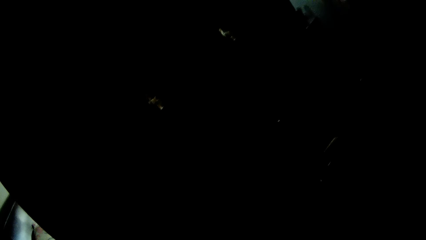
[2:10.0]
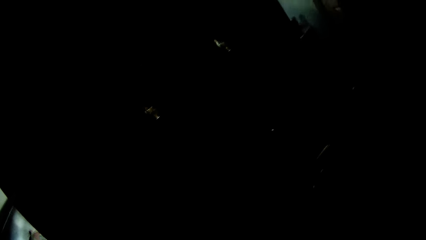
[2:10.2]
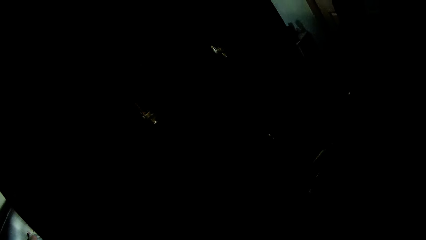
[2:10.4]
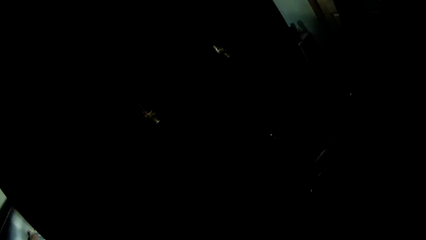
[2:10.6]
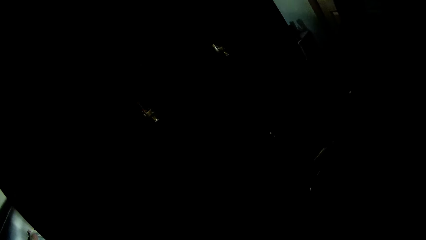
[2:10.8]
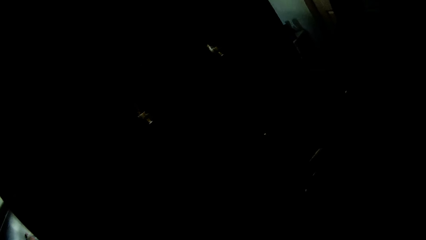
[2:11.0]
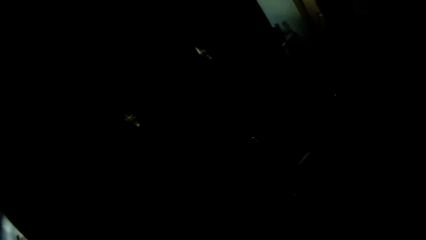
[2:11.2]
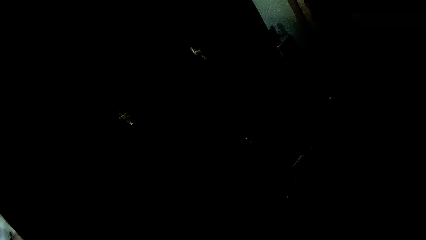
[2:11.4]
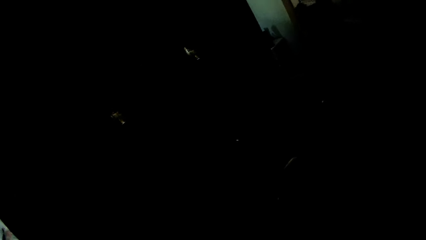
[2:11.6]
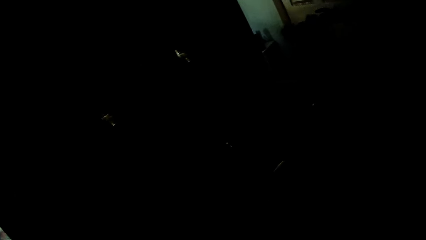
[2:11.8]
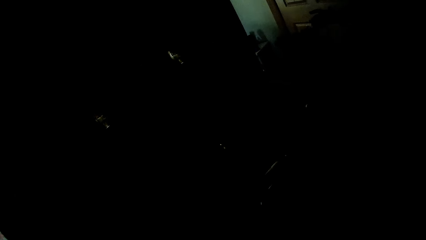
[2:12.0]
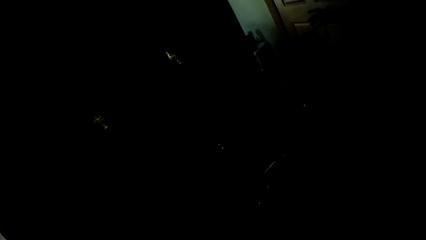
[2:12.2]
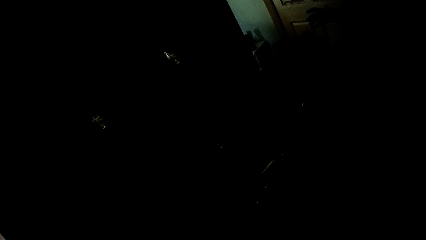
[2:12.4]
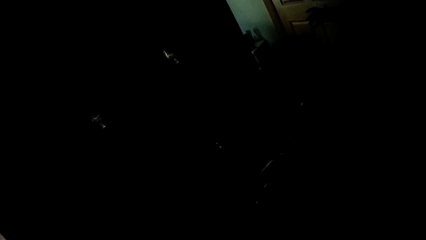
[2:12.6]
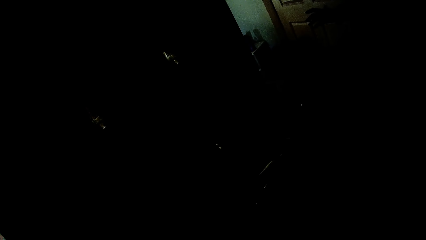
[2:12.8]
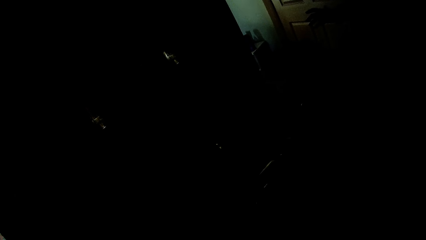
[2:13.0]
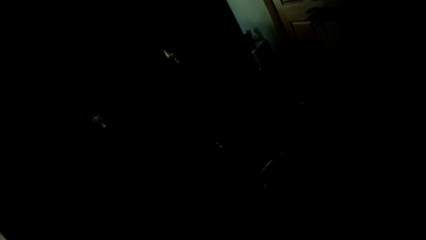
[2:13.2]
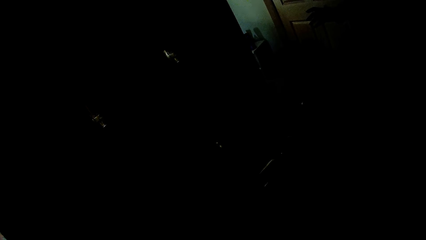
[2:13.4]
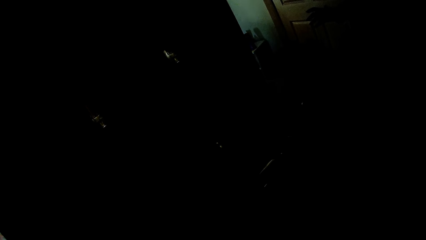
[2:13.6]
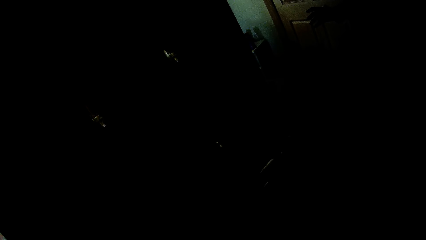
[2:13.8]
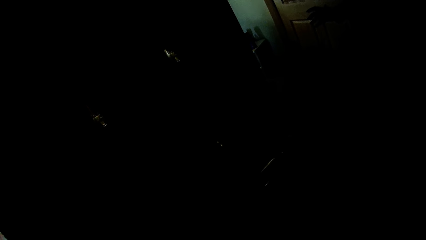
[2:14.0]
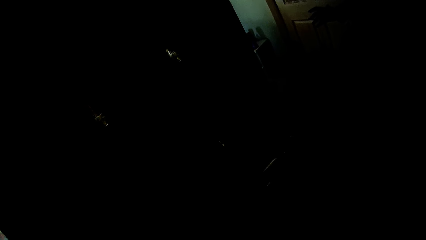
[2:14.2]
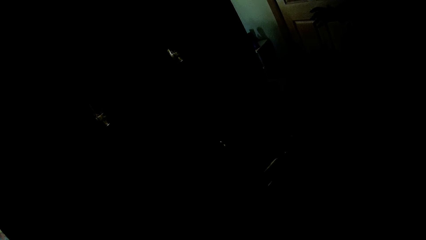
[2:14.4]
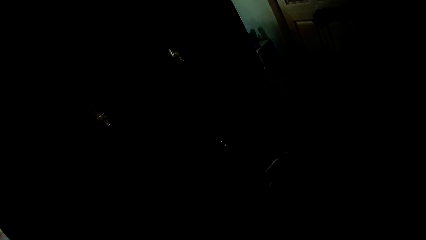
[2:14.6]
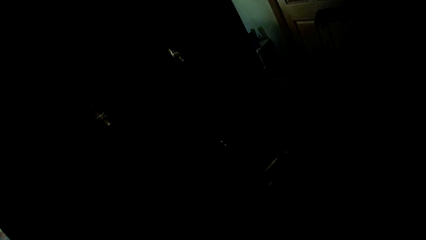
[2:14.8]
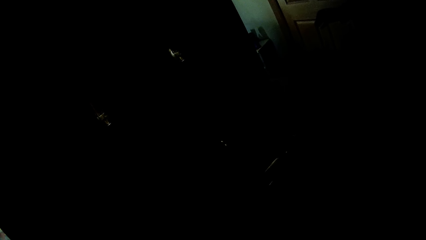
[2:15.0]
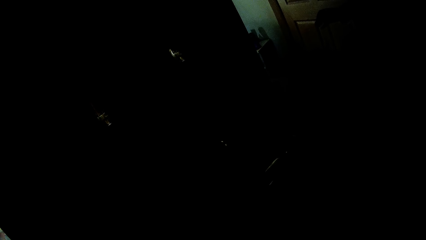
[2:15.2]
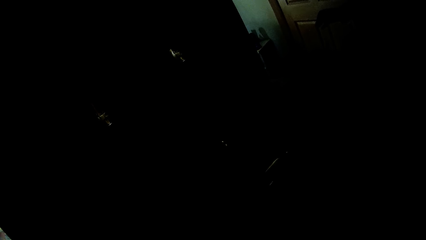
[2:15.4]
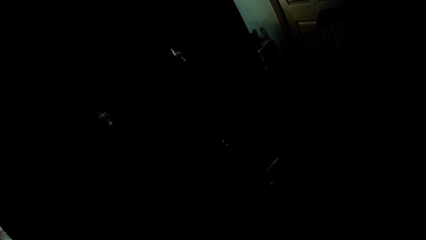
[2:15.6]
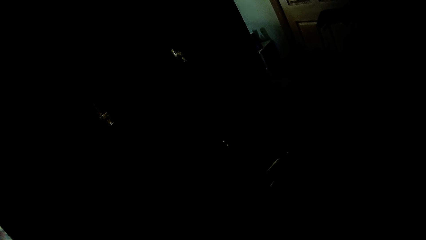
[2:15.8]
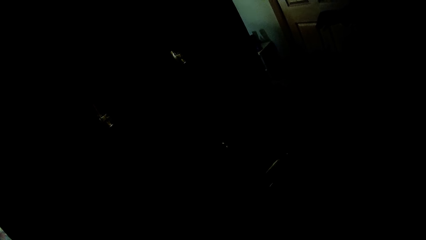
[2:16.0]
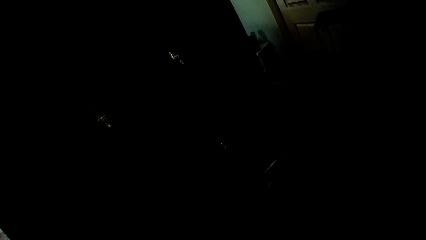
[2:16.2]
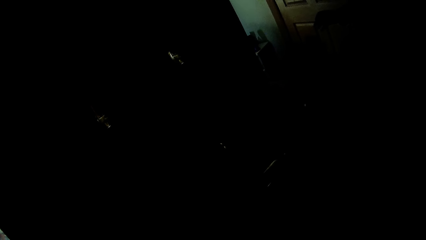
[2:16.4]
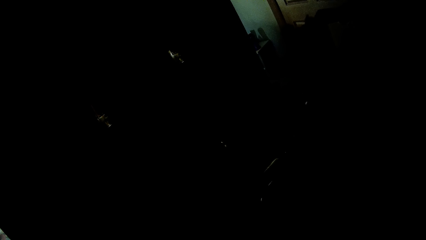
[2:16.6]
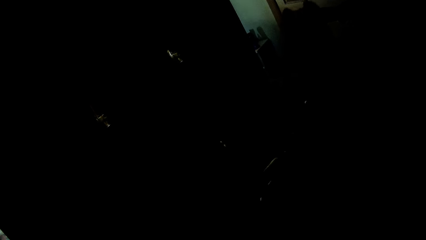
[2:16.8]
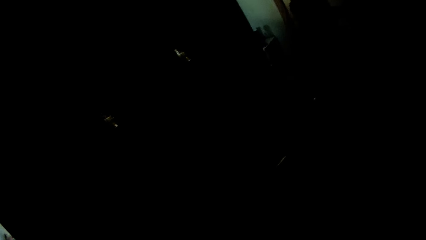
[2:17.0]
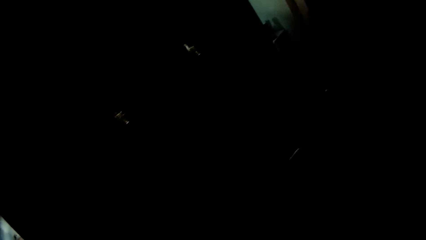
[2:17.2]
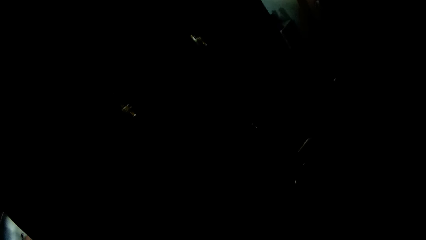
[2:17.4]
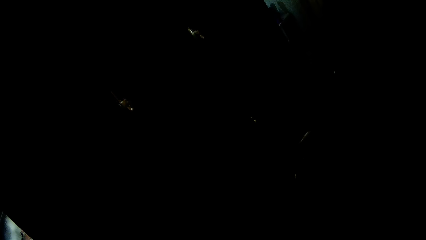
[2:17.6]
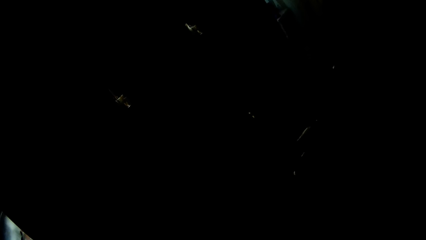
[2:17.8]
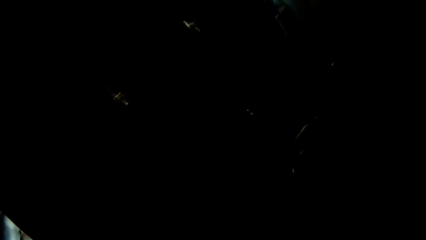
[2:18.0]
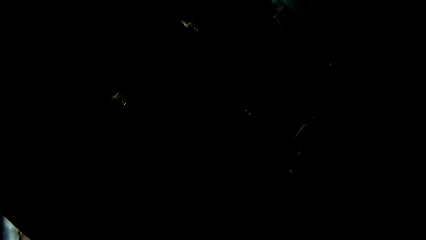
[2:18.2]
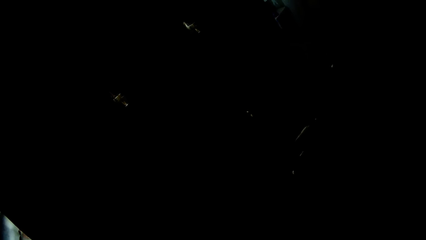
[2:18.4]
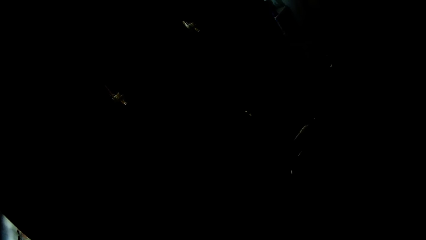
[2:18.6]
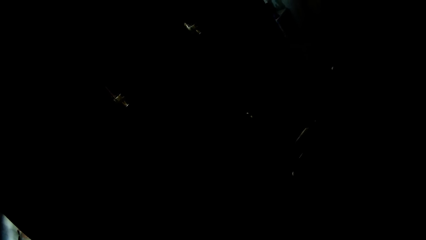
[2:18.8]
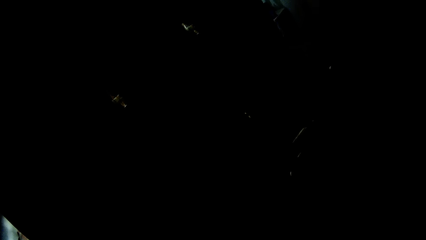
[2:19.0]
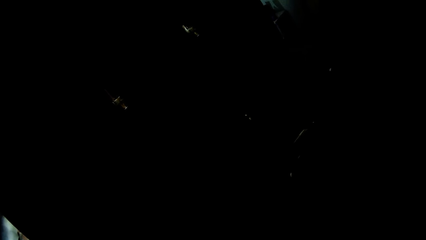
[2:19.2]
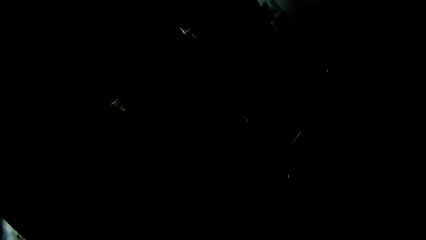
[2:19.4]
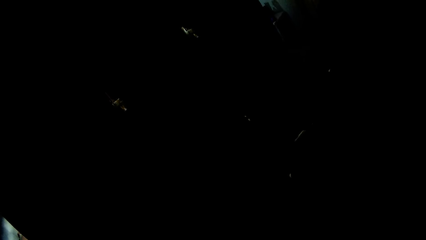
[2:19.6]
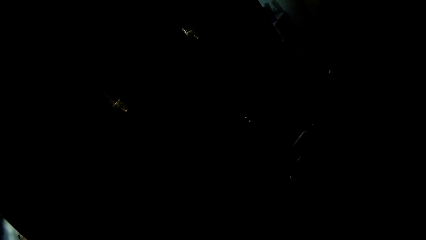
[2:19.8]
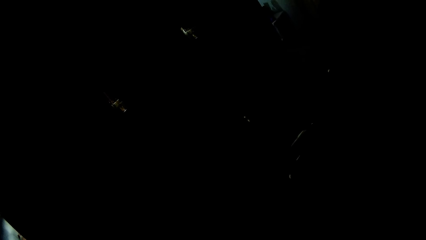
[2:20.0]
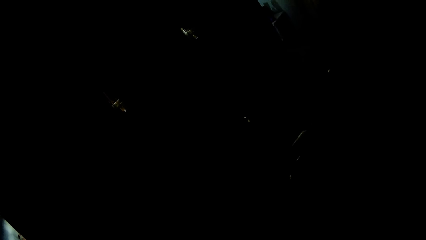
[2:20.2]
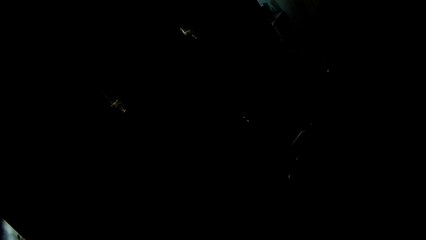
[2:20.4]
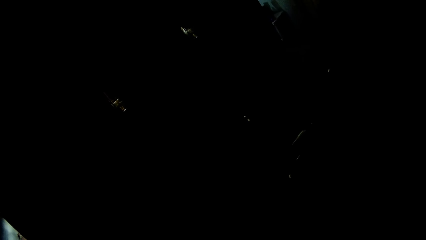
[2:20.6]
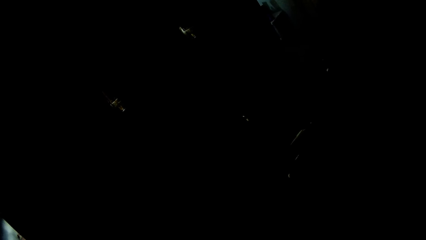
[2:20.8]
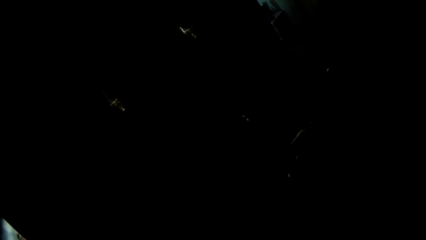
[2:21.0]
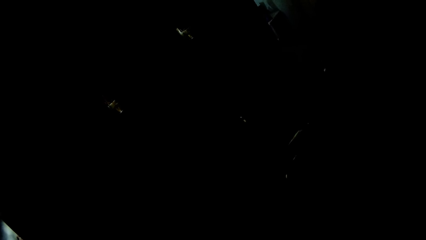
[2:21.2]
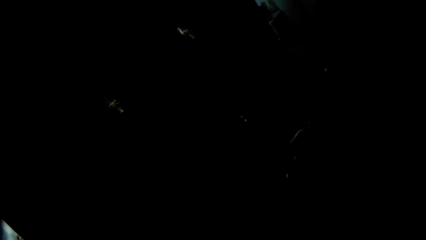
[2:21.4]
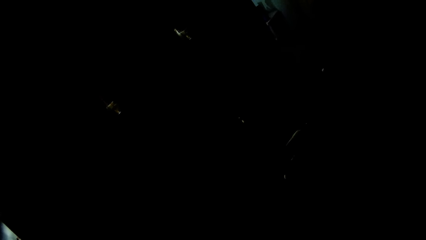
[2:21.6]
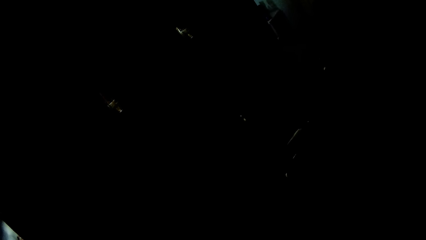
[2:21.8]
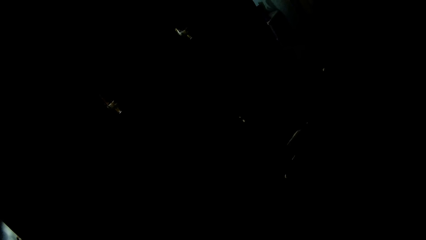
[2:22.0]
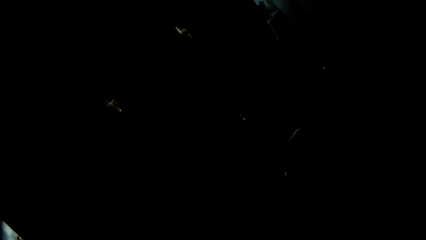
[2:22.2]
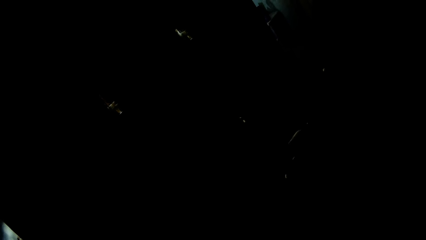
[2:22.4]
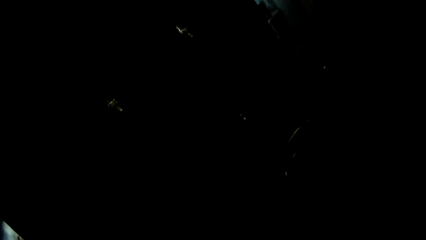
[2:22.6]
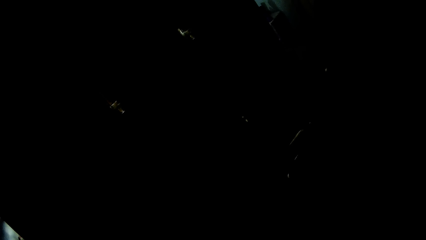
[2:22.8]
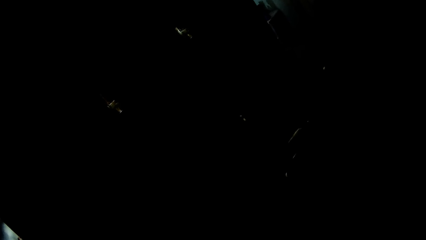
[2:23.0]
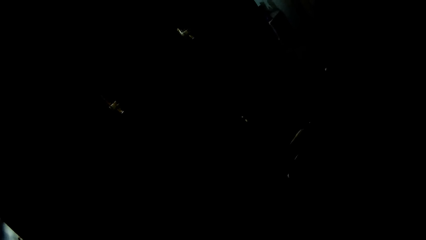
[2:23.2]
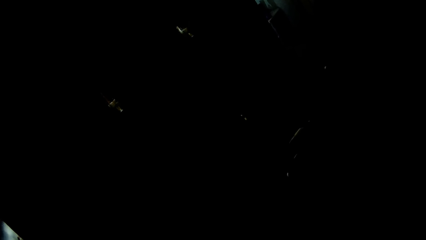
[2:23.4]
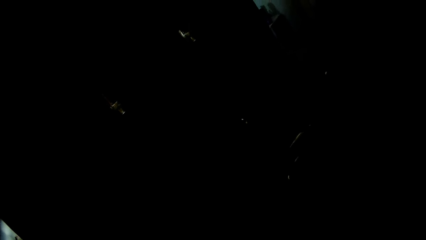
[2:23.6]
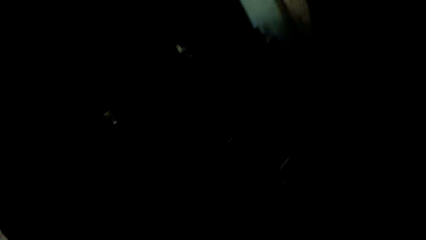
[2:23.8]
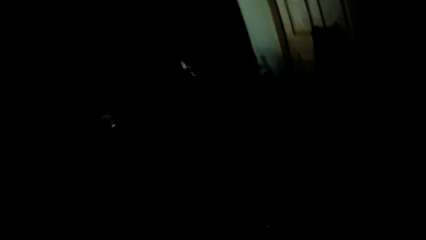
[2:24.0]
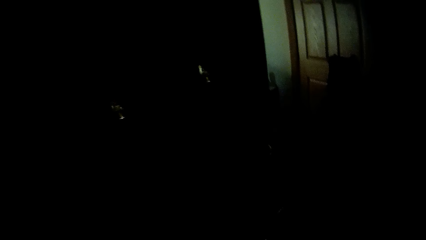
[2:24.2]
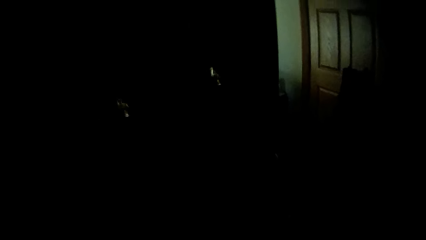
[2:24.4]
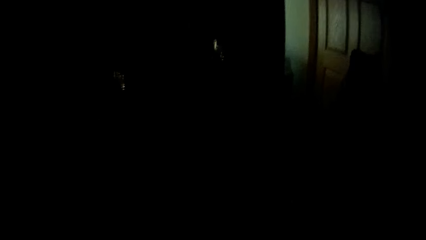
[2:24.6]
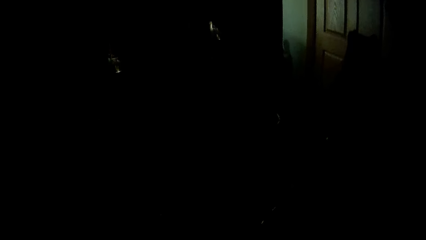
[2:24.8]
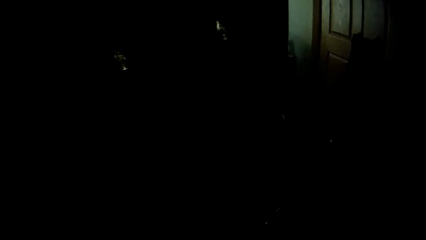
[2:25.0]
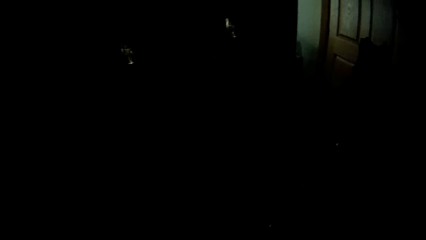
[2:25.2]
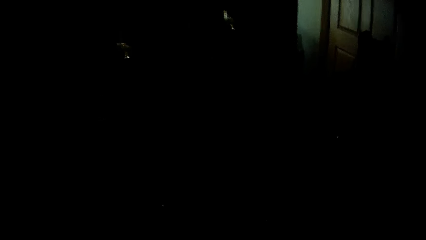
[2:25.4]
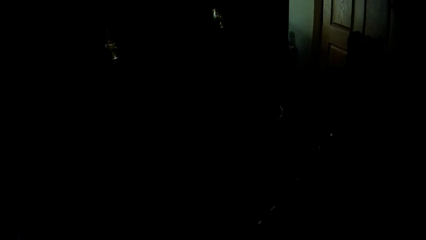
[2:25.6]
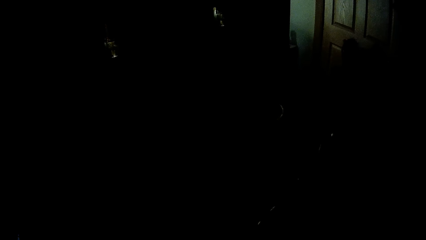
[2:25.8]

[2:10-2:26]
The camera wearer talks to a child. They turn on the tap.
